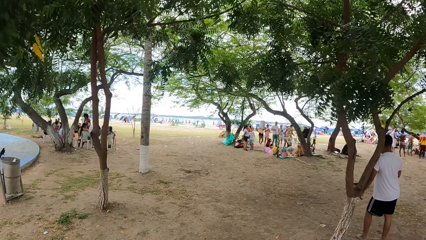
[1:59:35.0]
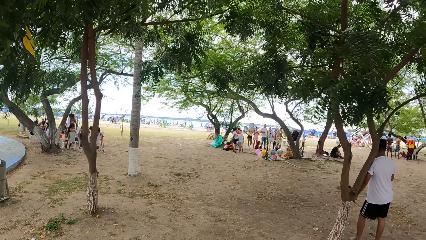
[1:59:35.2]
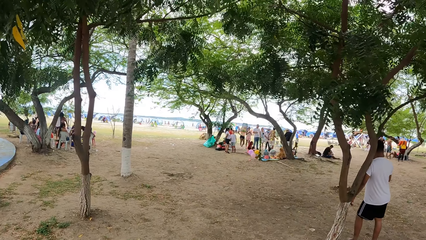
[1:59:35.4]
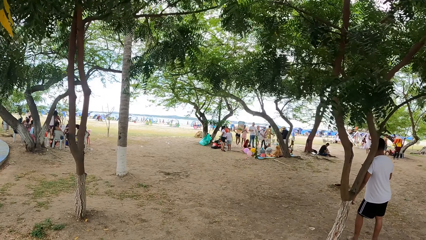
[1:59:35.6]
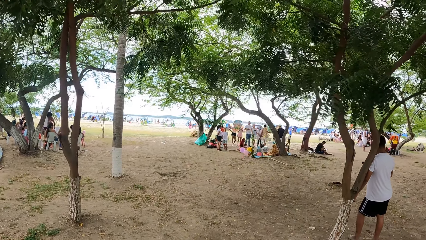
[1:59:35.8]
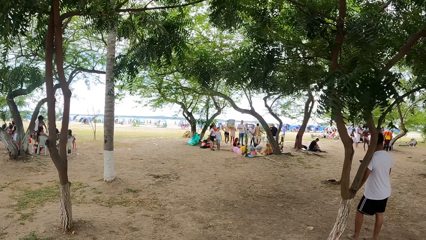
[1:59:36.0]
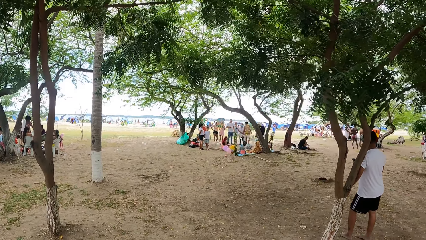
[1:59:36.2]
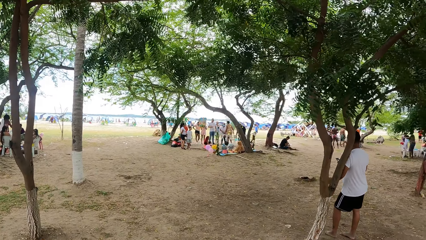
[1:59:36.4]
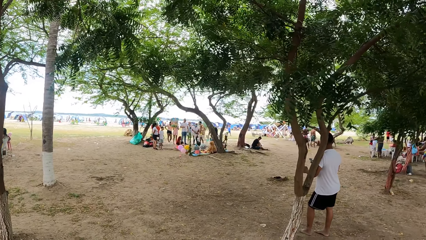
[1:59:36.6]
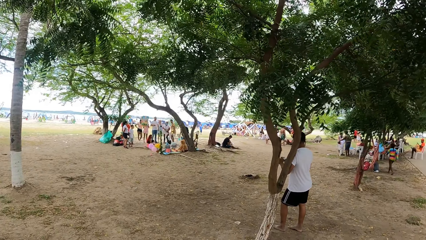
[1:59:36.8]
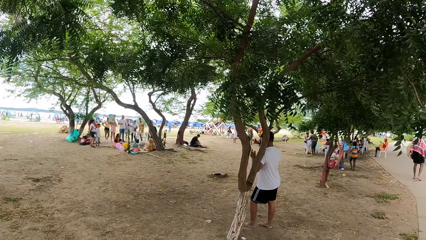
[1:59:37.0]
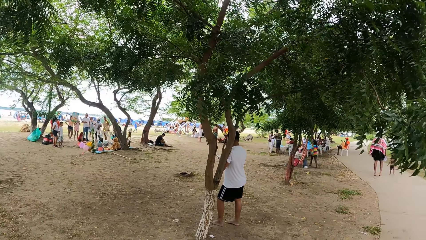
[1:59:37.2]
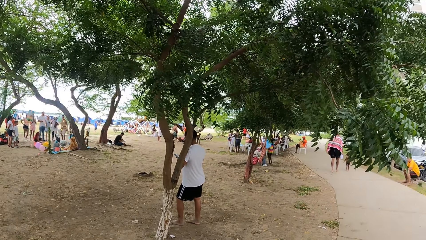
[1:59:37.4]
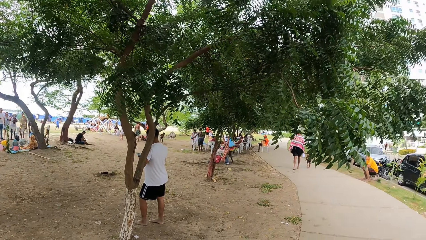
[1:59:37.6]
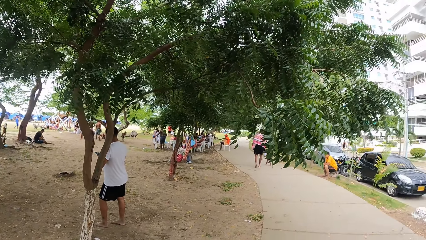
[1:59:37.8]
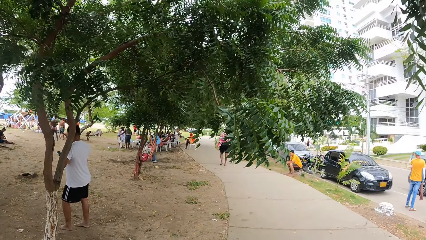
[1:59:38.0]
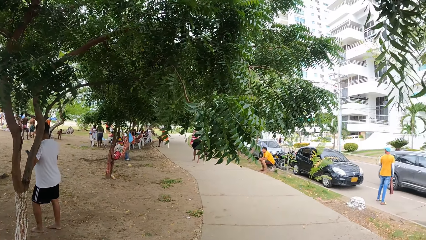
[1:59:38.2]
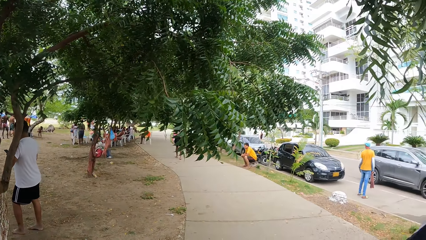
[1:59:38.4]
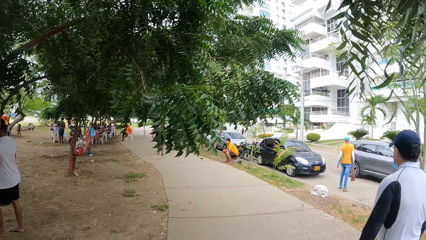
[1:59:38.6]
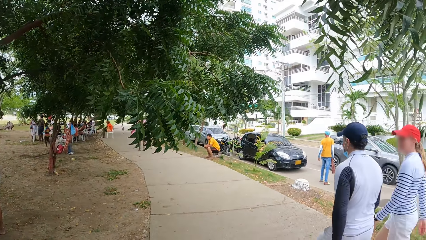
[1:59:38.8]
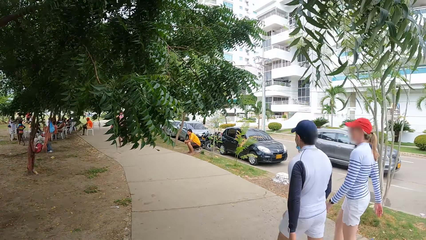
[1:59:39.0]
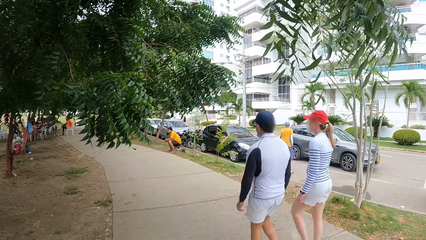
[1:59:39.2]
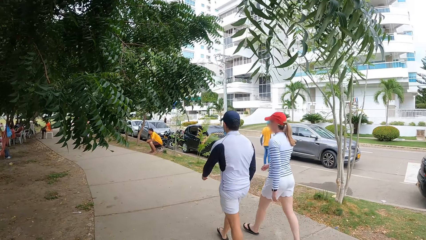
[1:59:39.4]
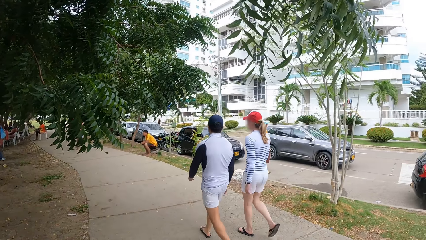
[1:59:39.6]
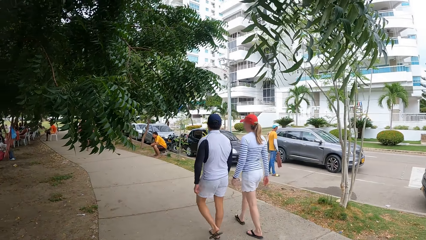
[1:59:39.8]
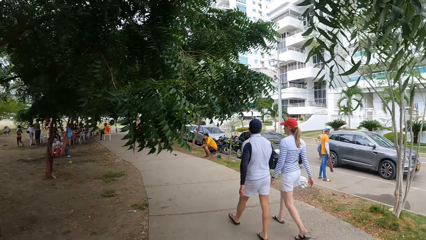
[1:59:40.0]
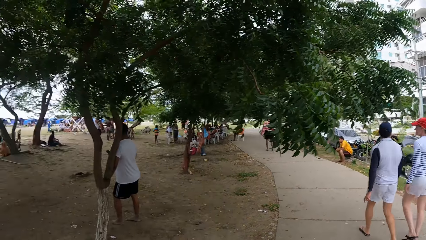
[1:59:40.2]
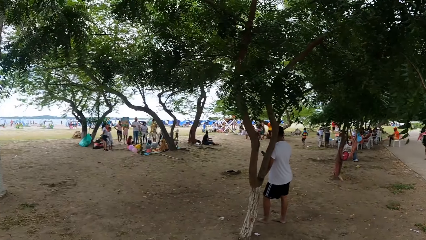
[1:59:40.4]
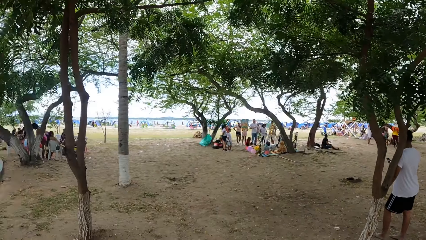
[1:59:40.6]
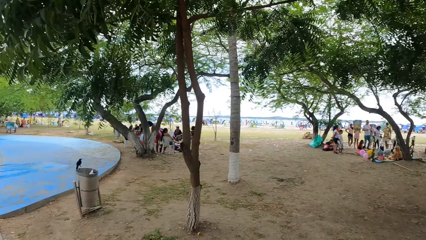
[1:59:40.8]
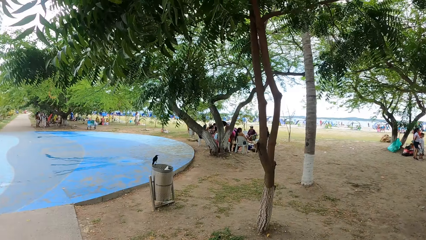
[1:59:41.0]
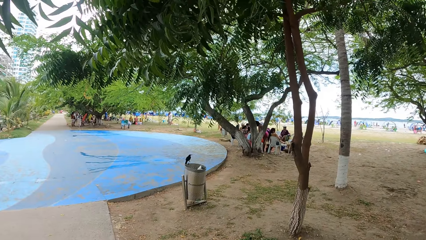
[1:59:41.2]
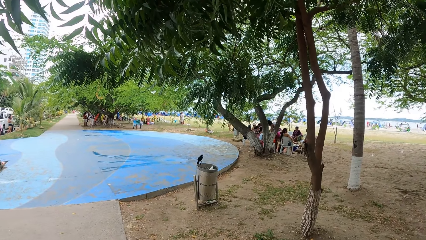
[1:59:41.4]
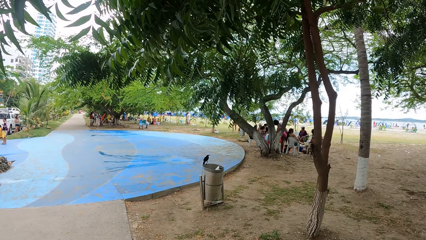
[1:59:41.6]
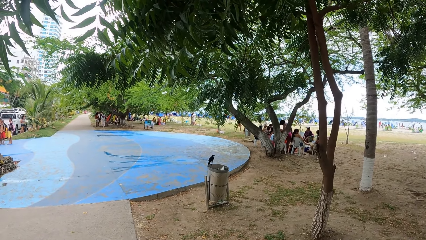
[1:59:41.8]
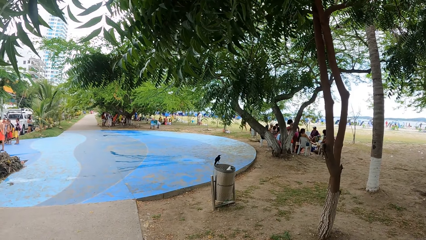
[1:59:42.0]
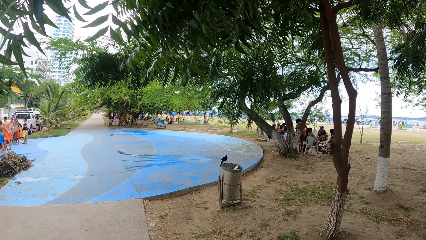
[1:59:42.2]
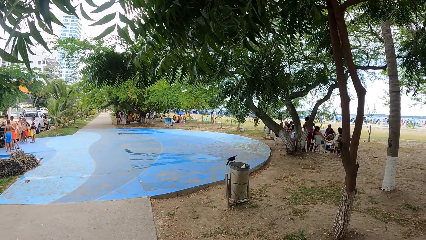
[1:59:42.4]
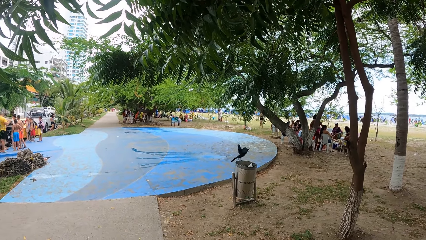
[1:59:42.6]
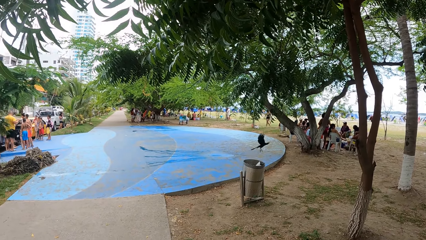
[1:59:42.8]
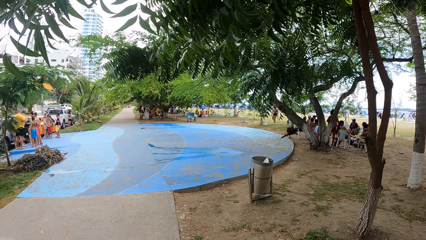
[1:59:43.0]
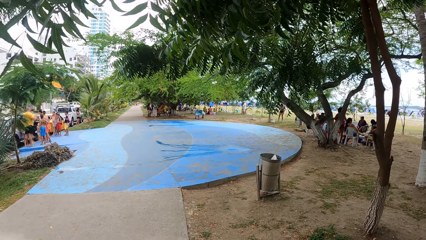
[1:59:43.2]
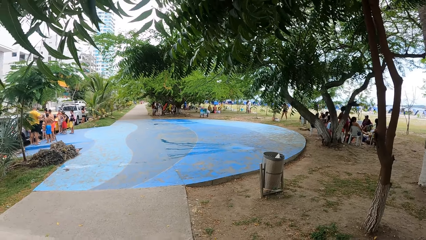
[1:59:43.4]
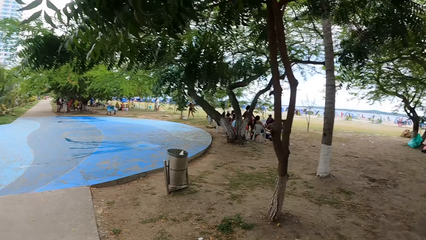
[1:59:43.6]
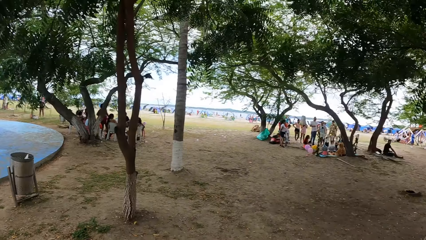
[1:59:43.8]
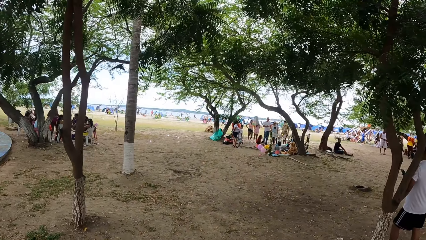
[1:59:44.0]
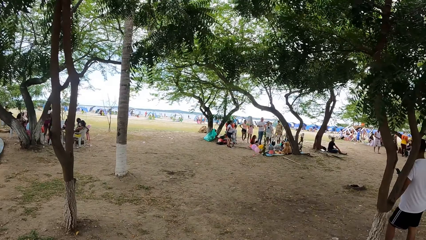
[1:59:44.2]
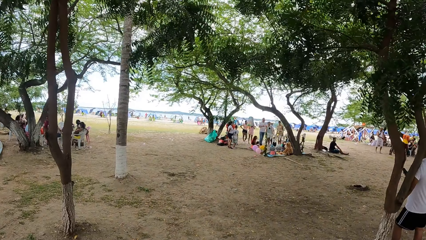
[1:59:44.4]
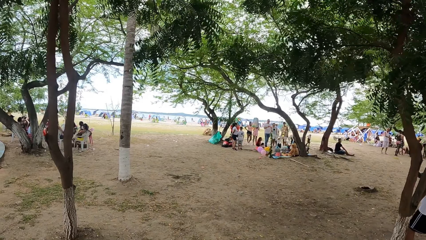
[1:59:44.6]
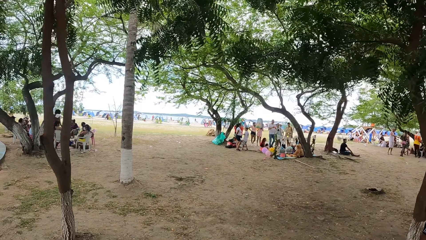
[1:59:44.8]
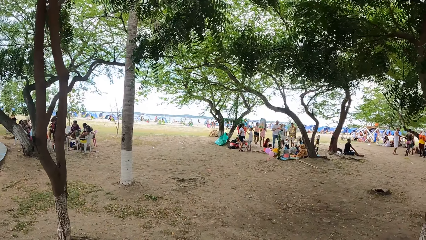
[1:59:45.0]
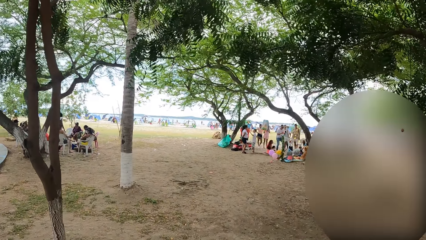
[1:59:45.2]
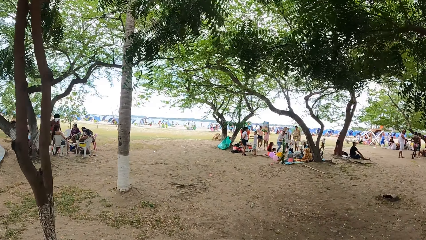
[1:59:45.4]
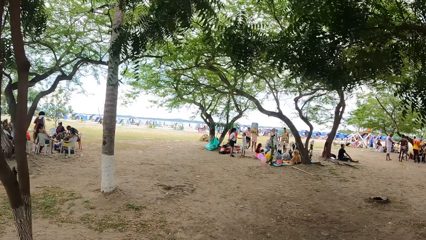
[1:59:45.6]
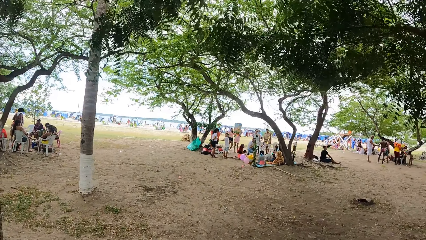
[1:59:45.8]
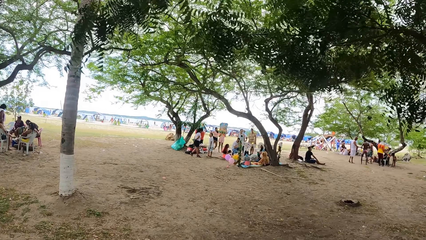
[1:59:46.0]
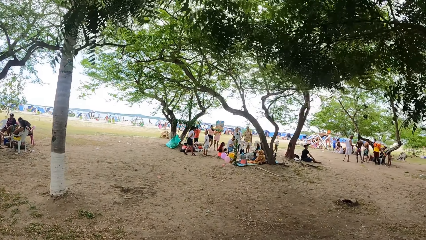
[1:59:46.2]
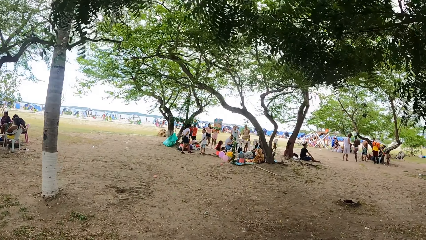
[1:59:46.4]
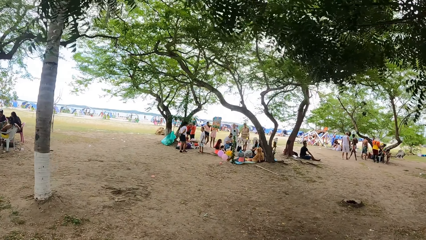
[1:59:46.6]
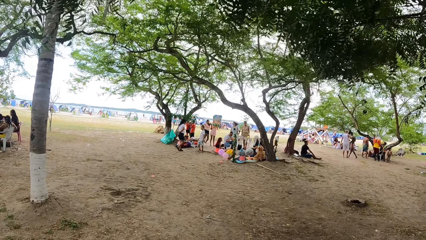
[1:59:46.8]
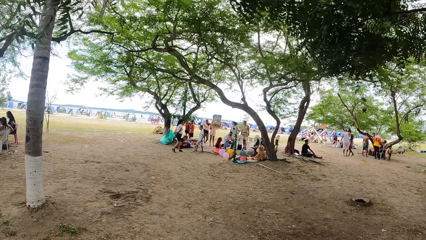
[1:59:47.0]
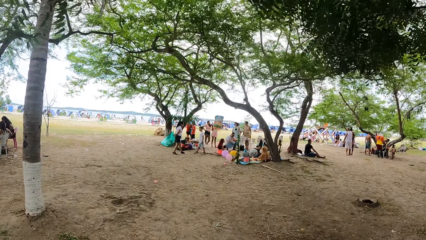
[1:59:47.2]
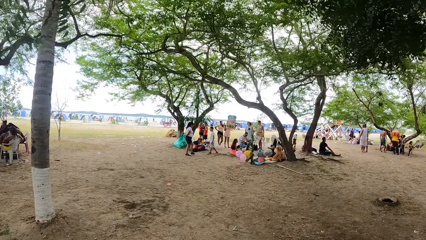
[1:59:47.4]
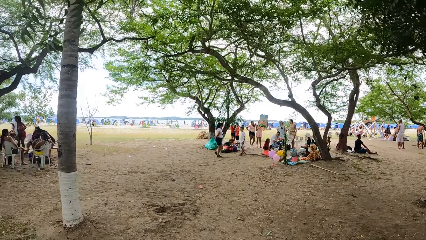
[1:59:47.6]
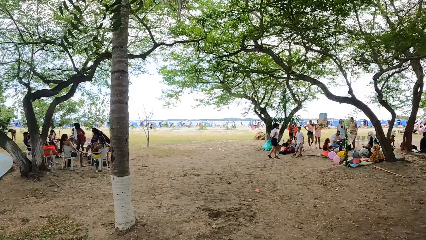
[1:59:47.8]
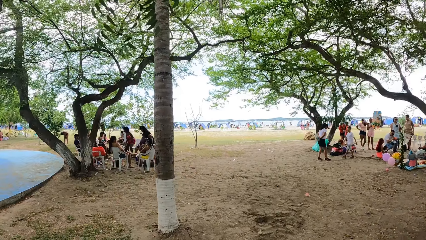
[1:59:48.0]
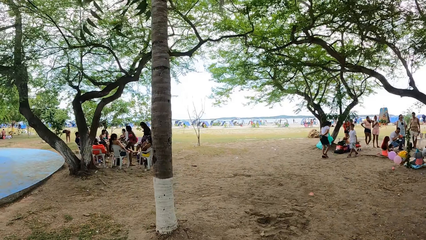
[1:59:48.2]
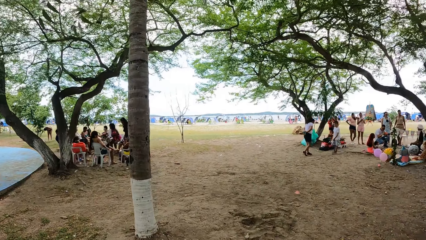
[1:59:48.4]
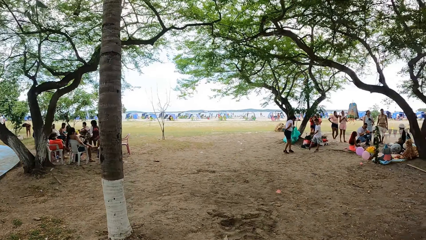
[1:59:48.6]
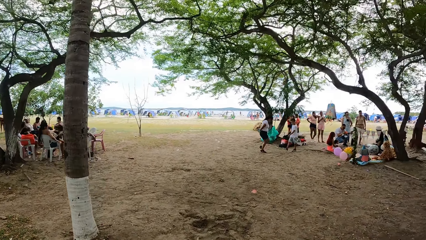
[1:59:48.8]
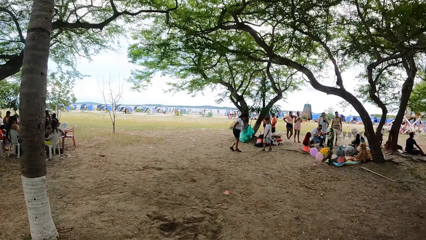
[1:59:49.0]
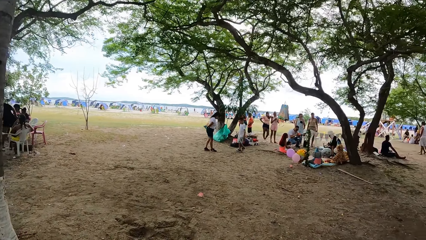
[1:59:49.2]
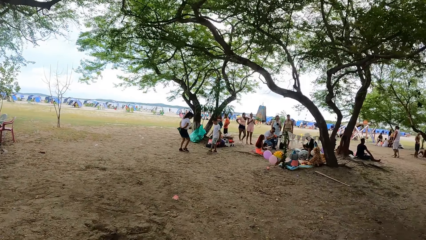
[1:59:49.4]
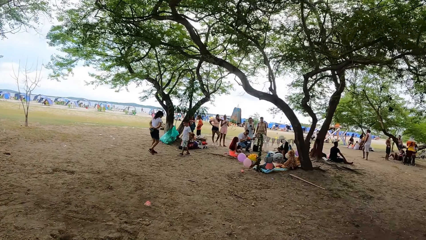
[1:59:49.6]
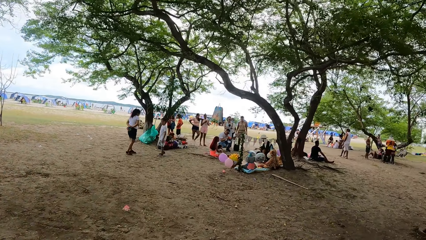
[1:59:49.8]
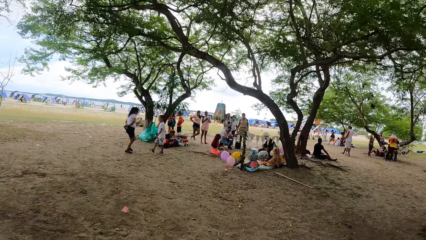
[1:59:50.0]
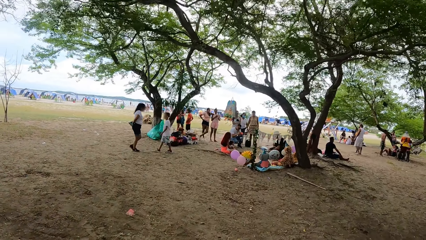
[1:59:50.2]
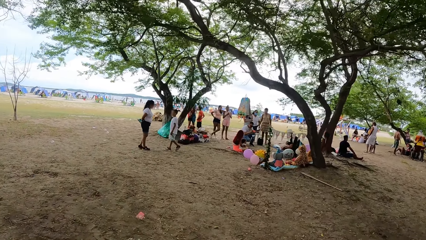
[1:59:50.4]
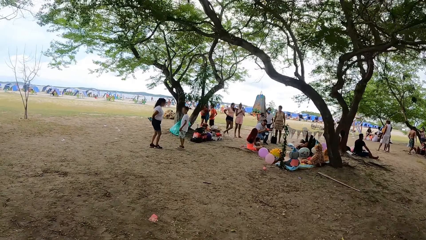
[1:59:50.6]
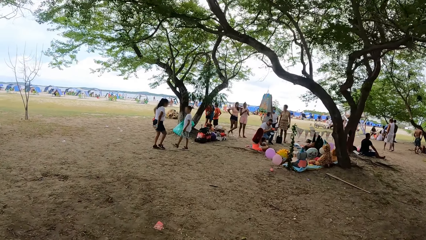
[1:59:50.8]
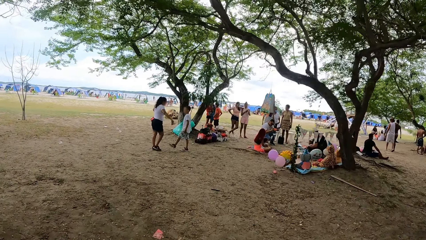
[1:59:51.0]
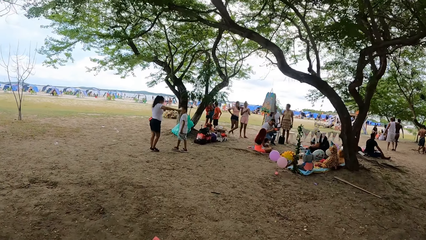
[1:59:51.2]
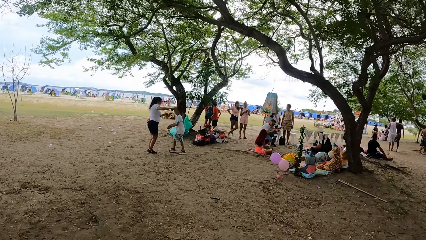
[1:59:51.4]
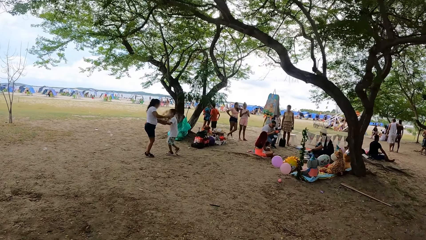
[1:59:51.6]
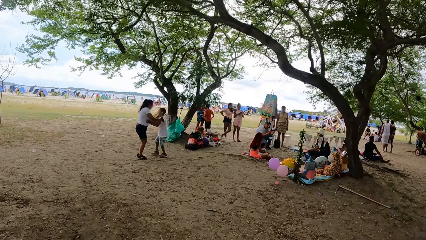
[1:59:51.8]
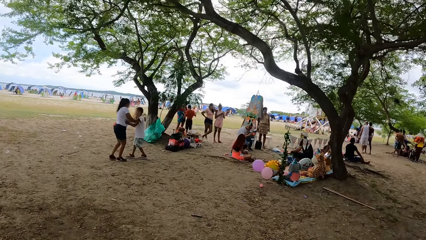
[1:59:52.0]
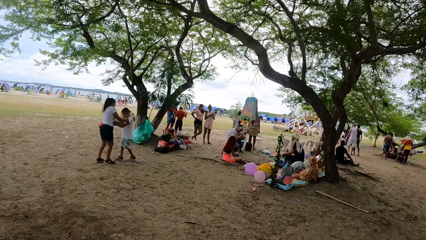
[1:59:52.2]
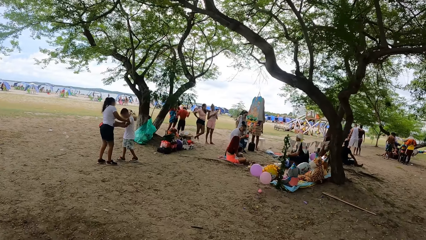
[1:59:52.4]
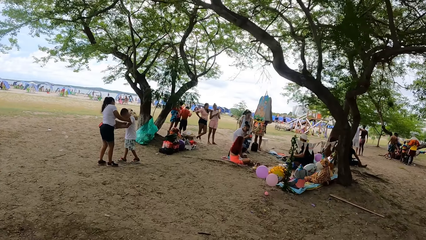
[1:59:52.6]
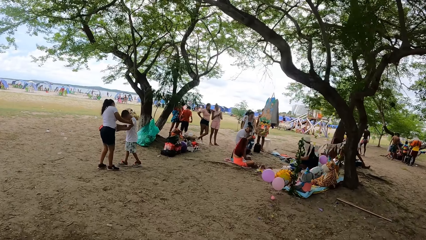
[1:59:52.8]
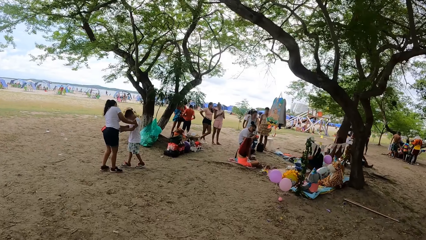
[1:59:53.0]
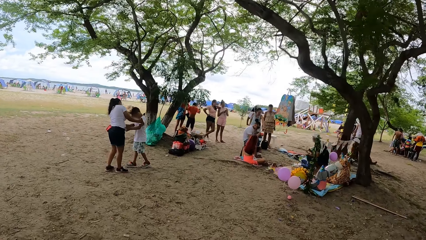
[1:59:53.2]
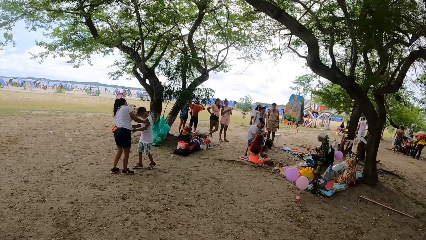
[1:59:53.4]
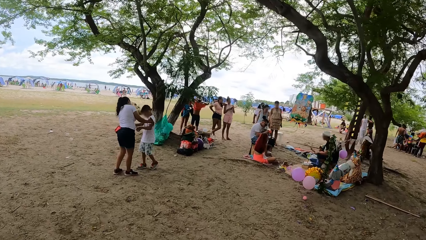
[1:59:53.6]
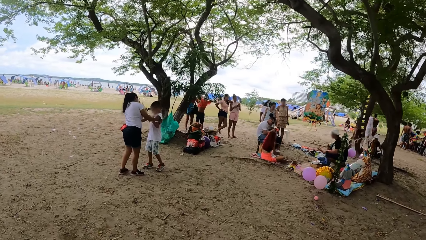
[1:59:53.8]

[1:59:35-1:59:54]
The camera wearer looks around the beach. They walk toward the beach. They walk around the beach.
